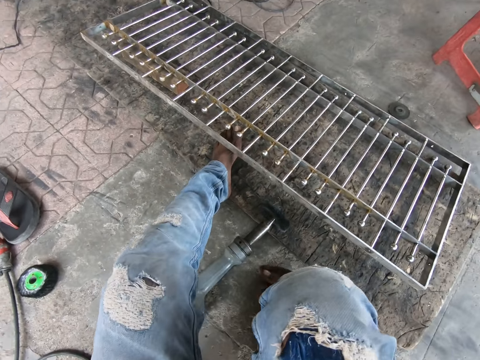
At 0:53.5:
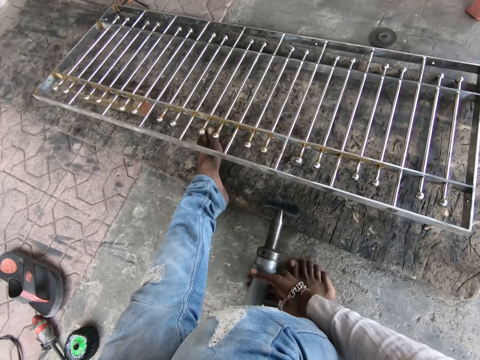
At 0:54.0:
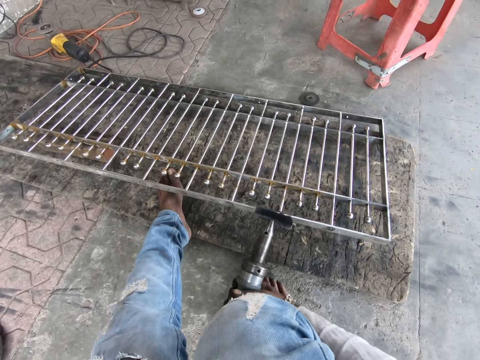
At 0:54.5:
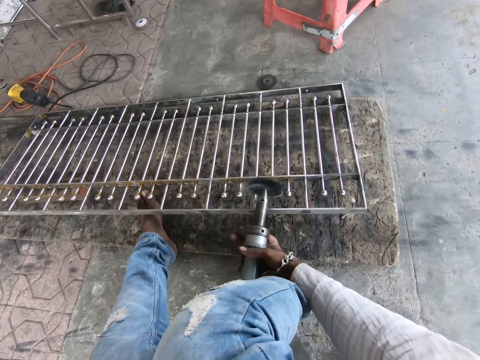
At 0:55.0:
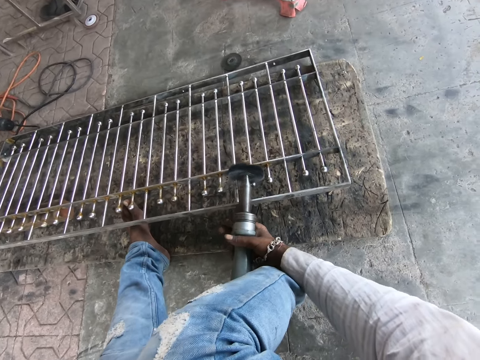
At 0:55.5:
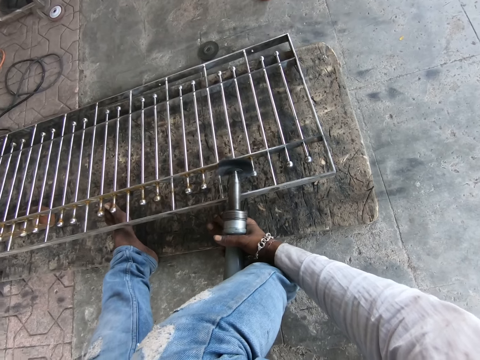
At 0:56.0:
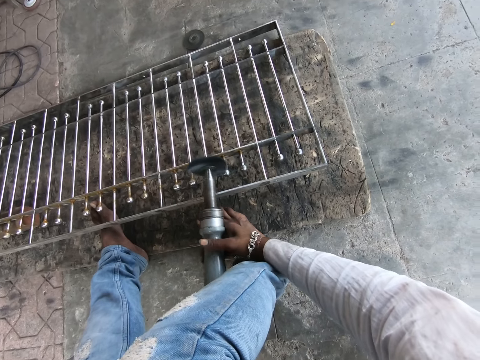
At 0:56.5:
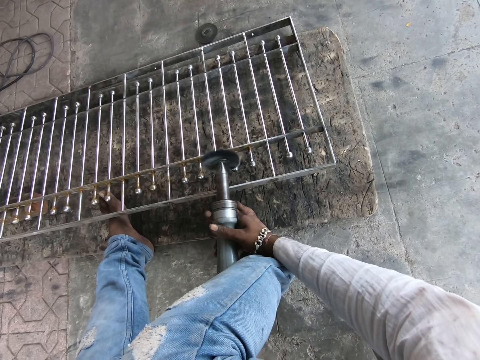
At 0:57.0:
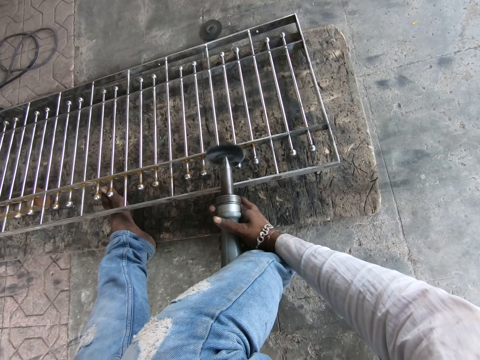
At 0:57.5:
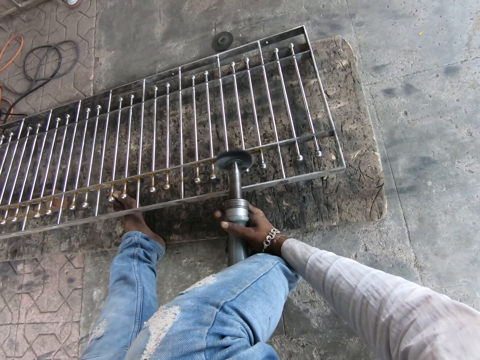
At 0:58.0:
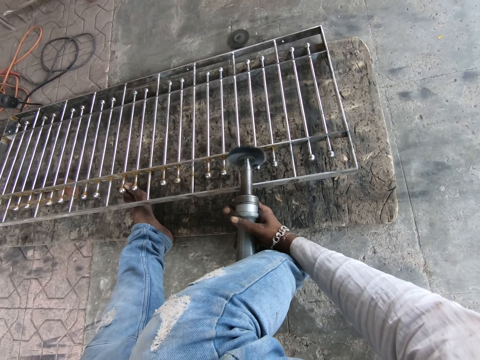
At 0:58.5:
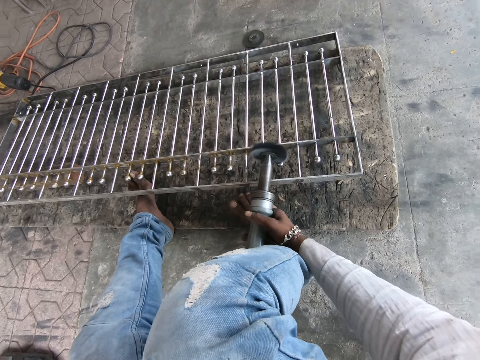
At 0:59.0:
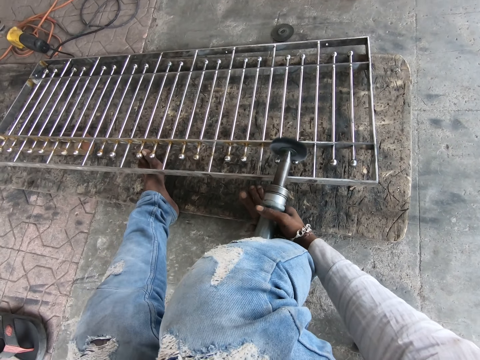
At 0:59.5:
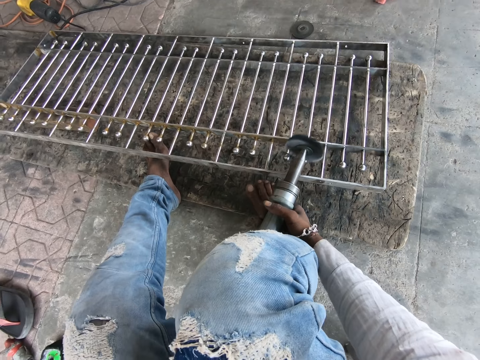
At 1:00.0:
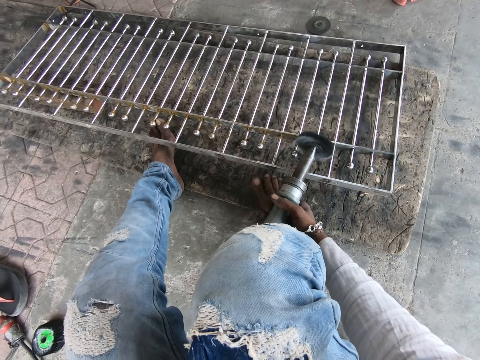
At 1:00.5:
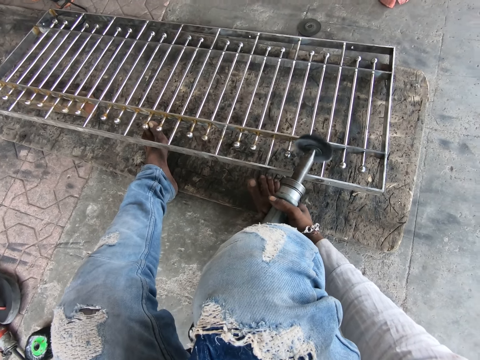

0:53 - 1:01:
The camera wearer picks up the angular grinder from the floor with his right hand. He smoothens the metal frame on the floor with the angular grinder in his right hand.

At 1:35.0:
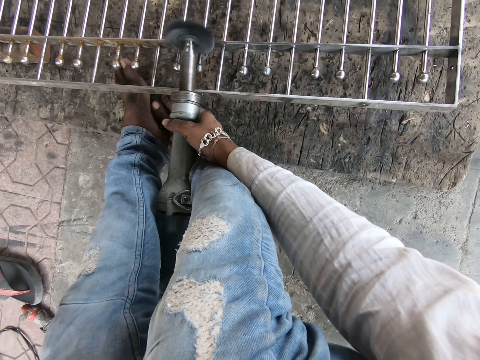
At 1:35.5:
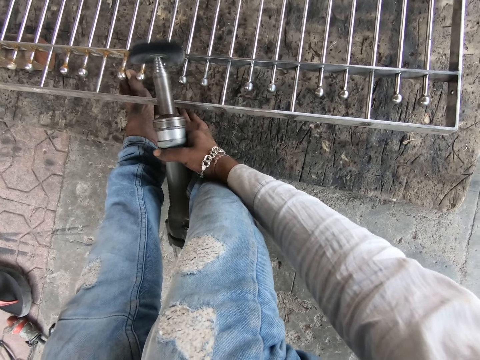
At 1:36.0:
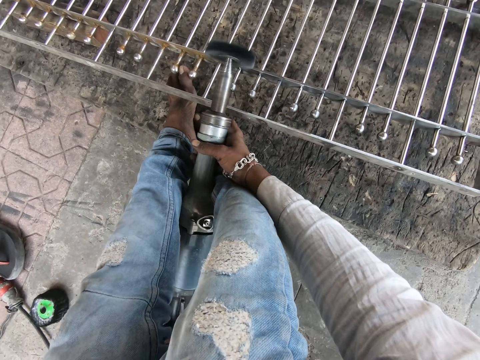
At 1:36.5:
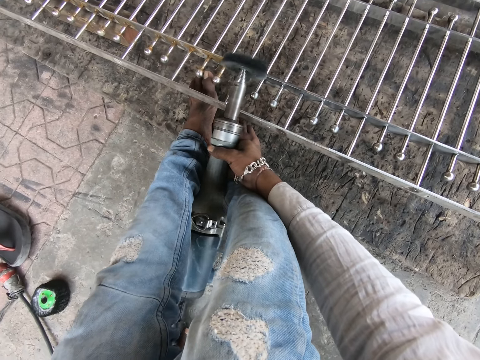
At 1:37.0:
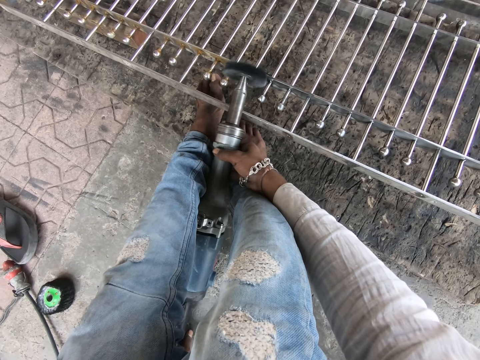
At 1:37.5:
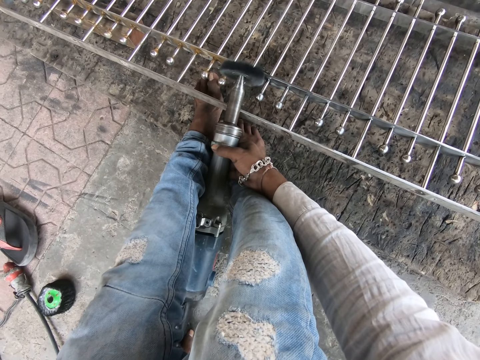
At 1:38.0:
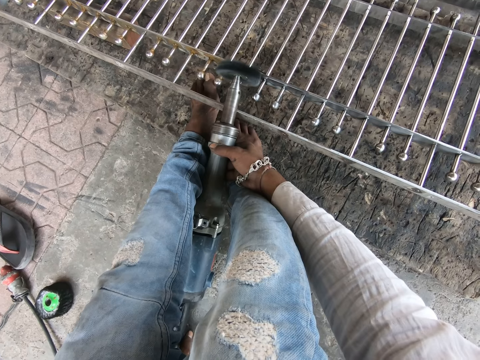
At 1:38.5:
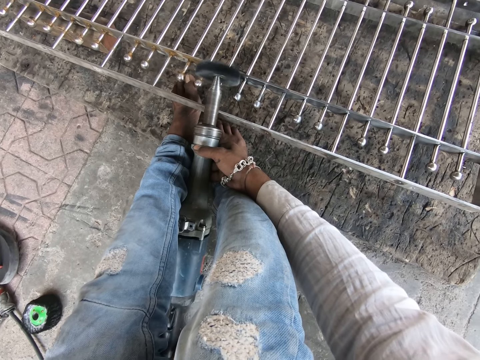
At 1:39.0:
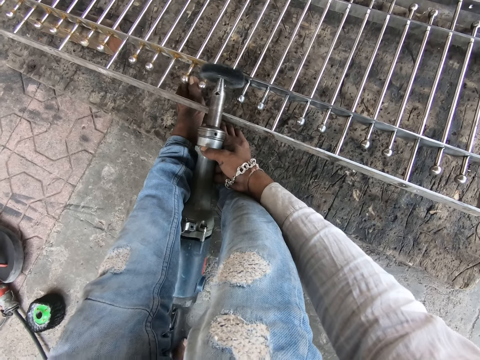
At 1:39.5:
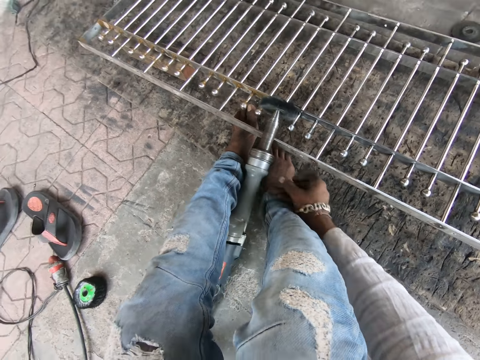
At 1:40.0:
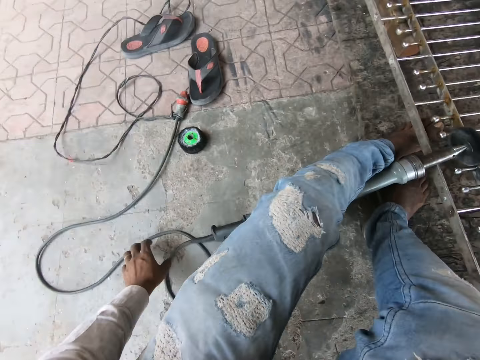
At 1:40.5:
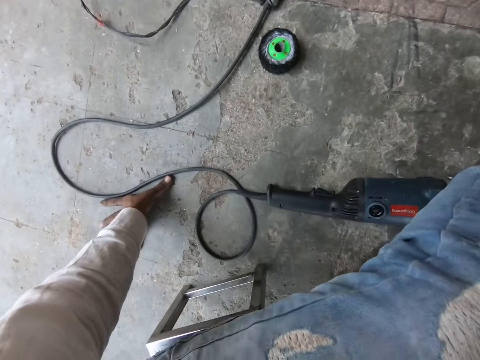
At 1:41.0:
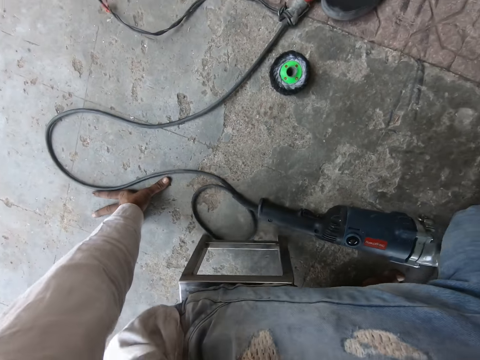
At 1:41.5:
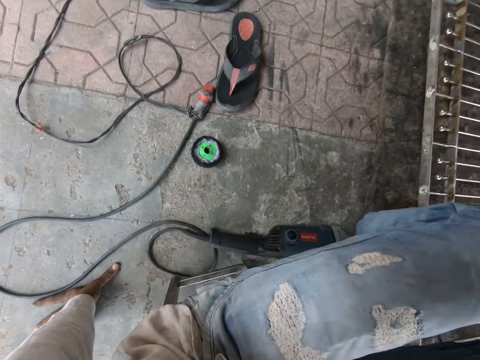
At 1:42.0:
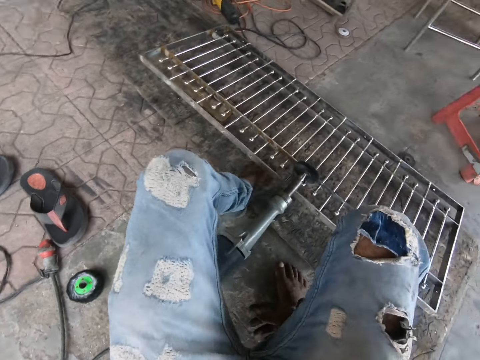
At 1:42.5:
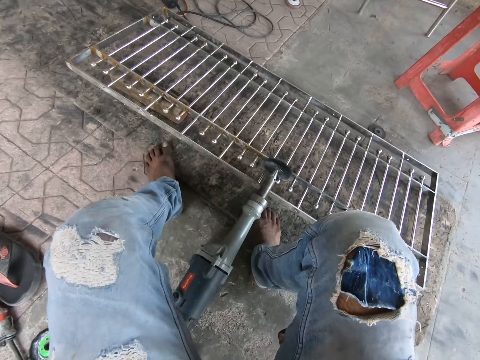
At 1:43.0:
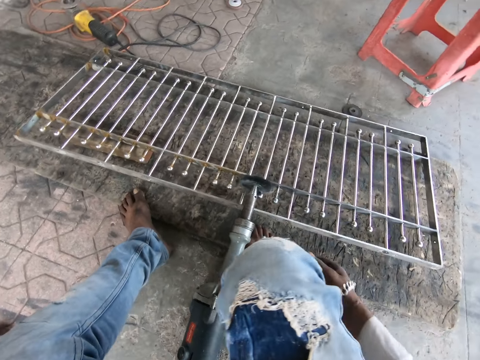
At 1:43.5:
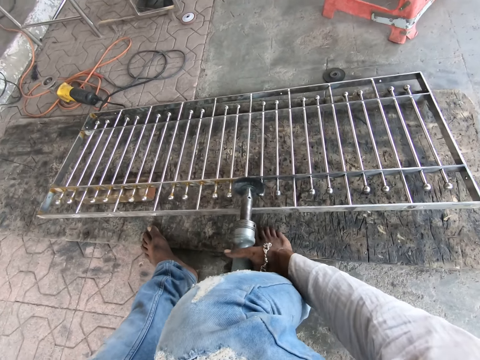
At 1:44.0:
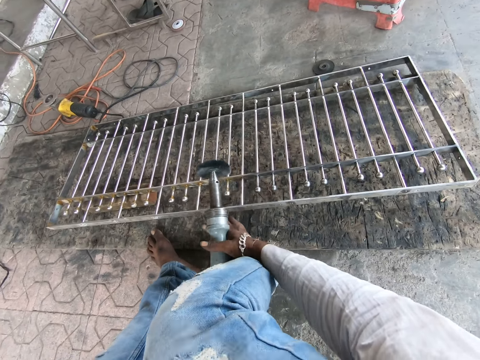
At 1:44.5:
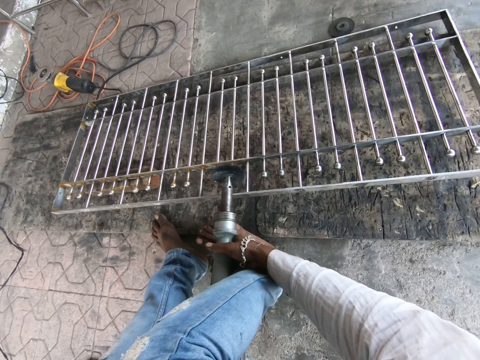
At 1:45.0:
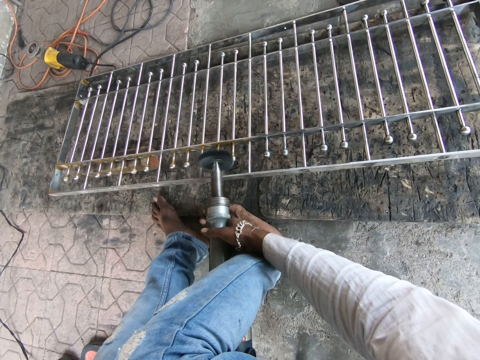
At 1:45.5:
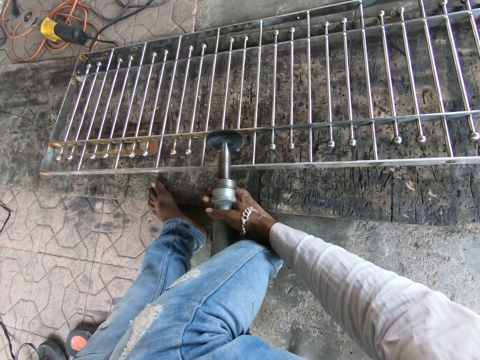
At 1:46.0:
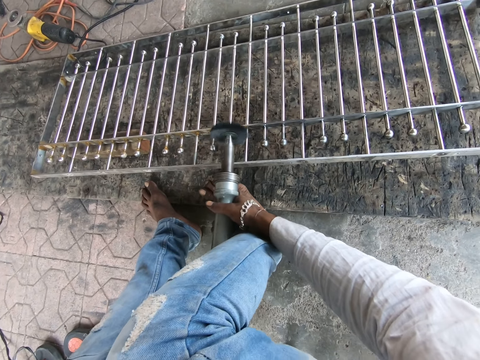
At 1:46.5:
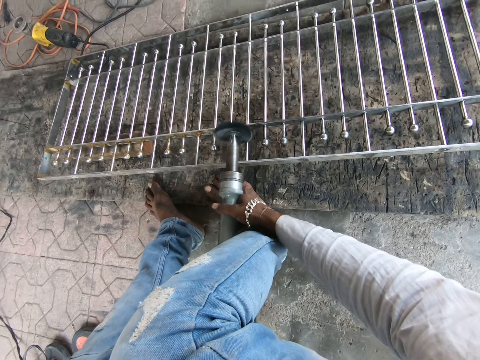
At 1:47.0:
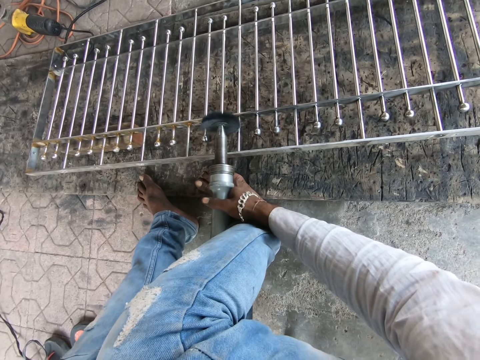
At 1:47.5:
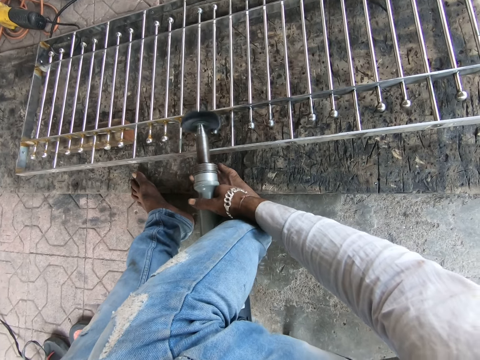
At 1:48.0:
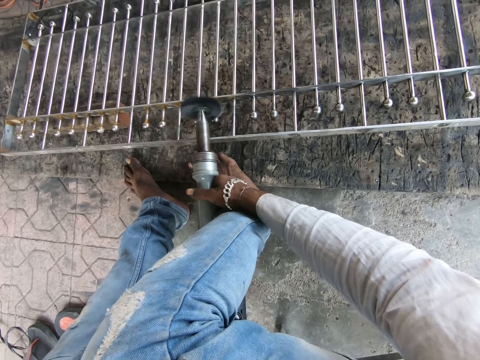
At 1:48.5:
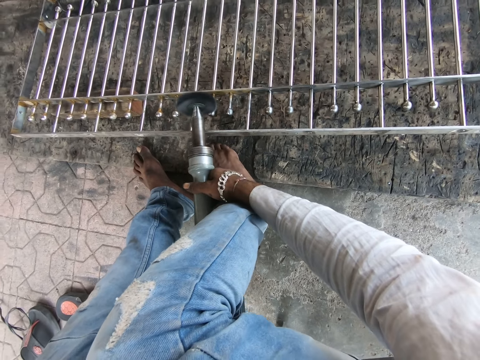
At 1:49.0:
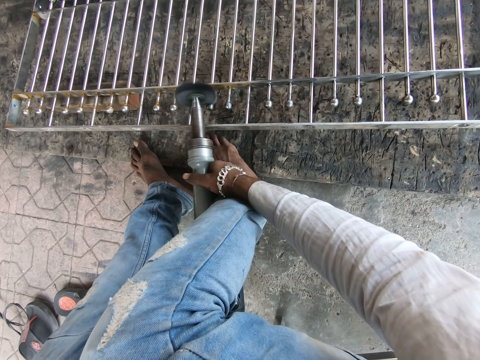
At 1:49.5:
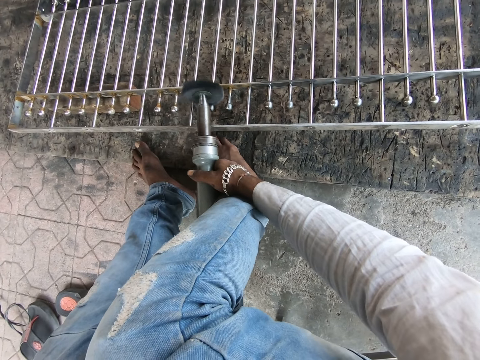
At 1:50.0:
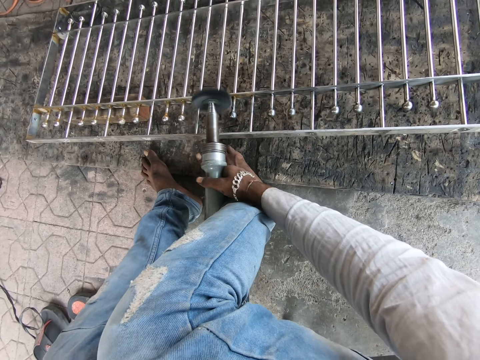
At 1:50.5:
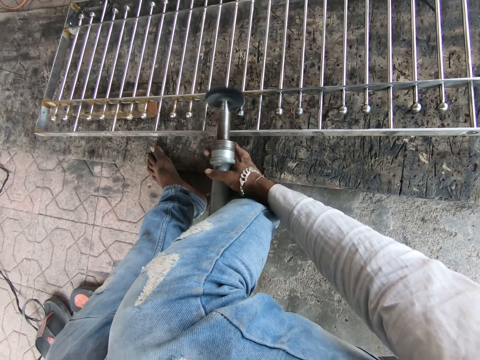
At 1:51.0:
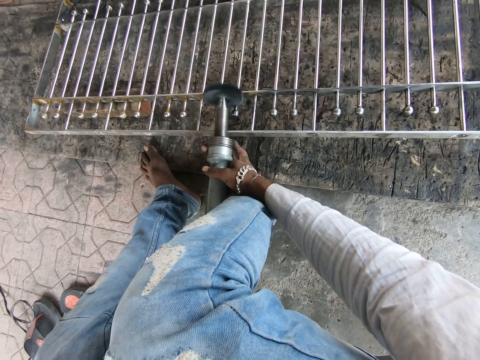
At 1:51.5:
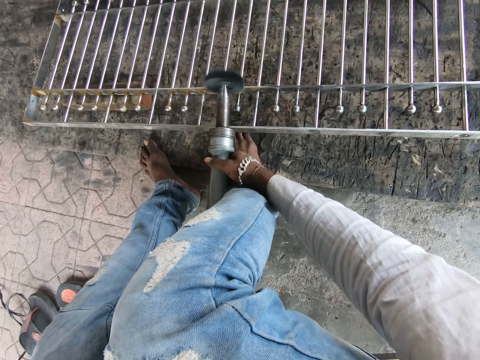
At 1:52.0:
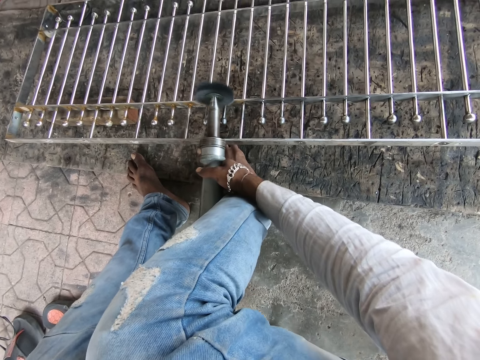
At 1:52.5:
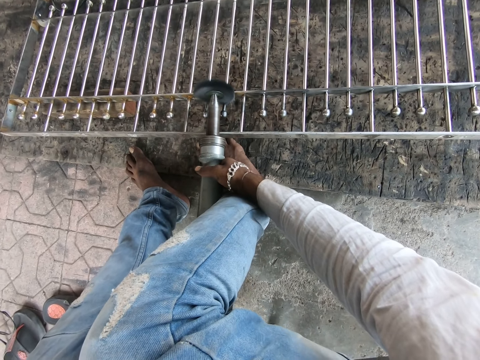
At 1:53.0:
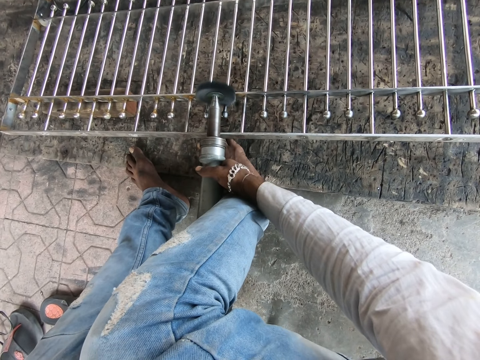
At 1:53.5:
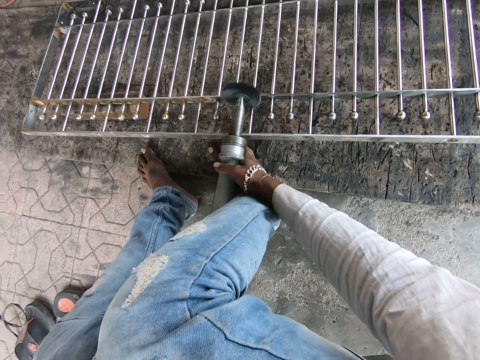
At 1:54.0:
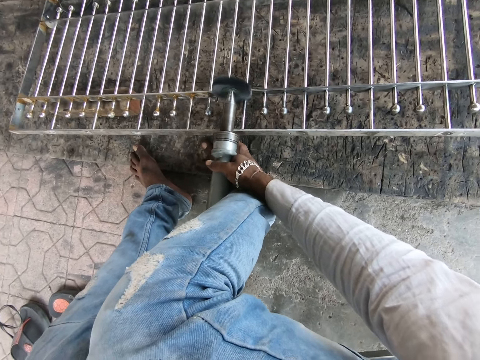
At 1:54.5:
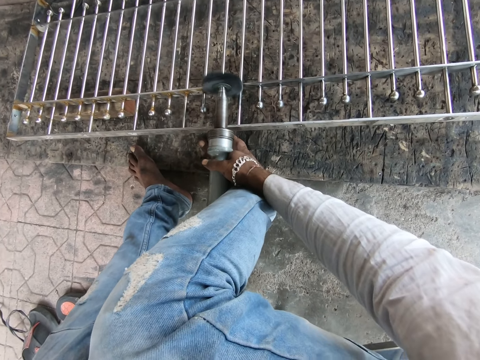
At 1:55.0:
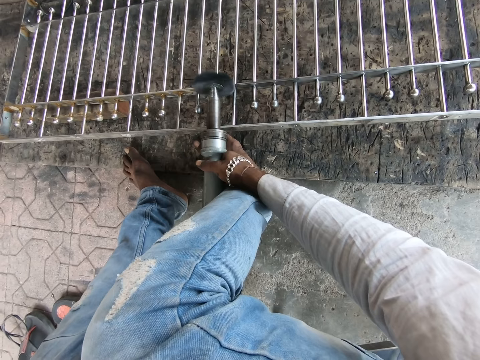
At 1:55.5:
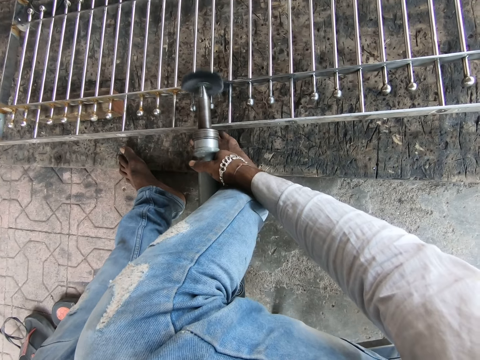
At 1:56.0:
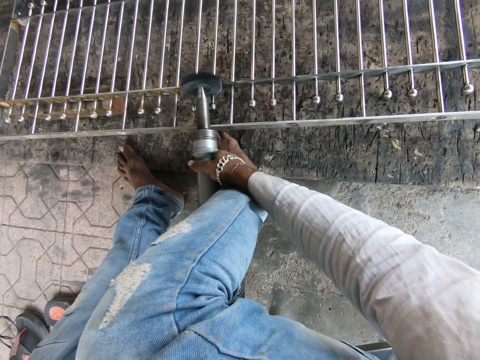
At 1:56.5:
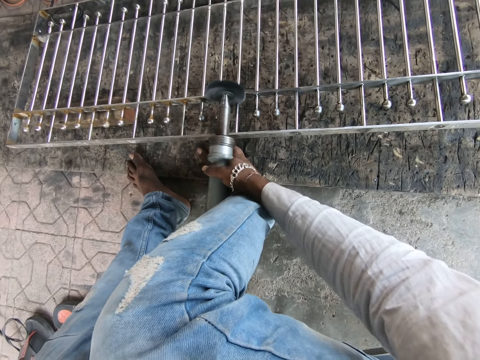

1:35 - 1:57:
The camera wearer places the angular grinder on the metal frame with his right hand. He places his left hand on the floor. He looks around the room. He moves the chair with his body. He picks up the angular grinder from the metal frame with his right hand. He smoothens the metal frame on the floor with the angular grinder in his right hand.
